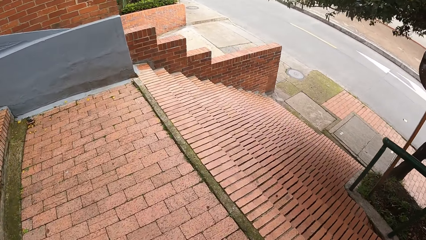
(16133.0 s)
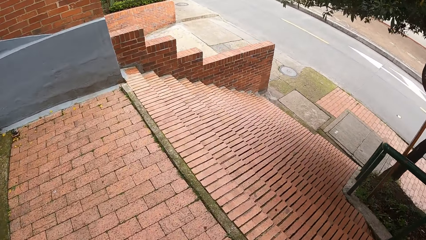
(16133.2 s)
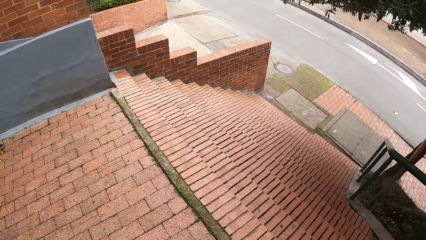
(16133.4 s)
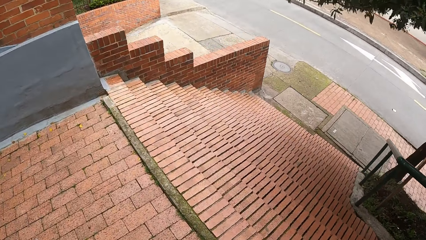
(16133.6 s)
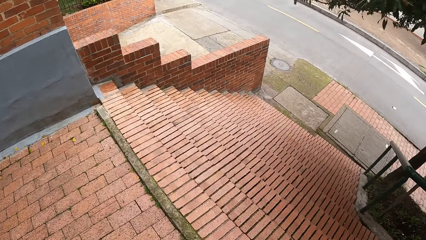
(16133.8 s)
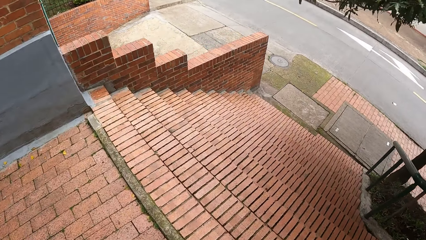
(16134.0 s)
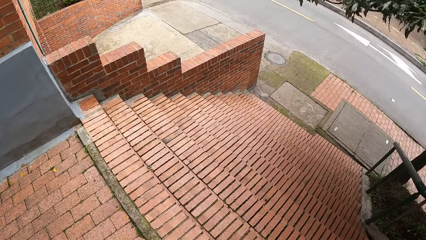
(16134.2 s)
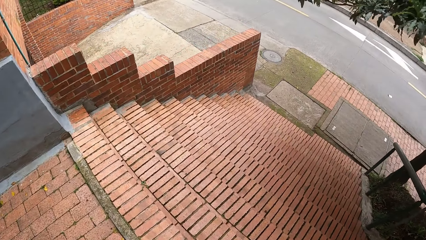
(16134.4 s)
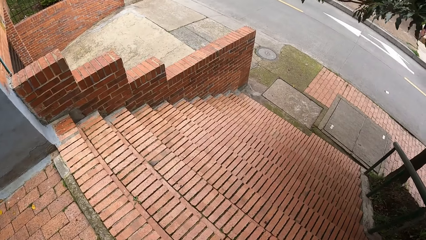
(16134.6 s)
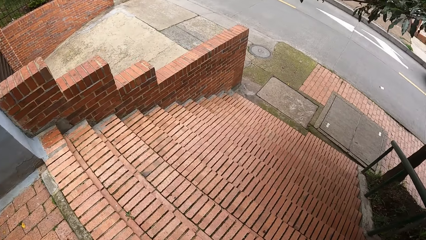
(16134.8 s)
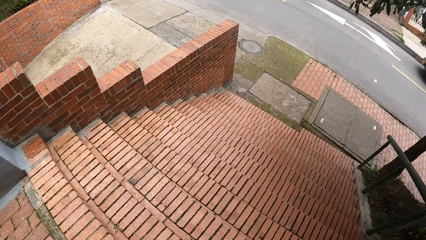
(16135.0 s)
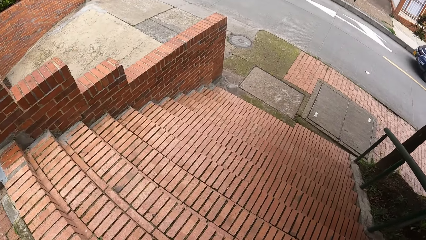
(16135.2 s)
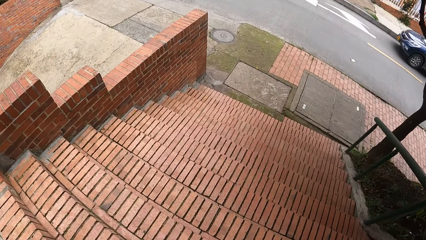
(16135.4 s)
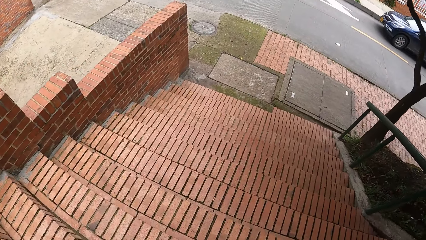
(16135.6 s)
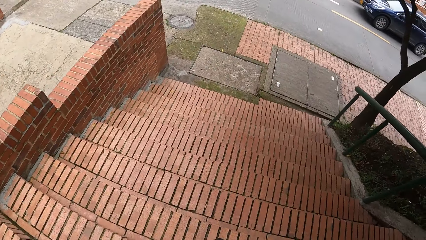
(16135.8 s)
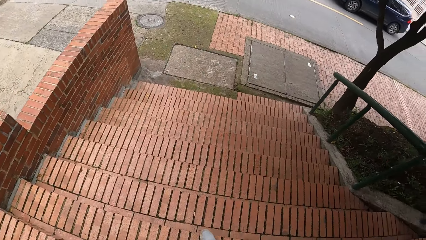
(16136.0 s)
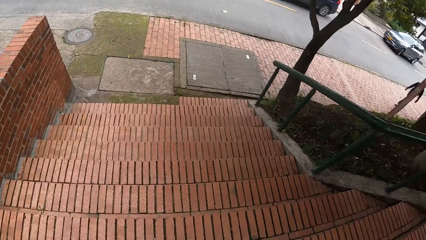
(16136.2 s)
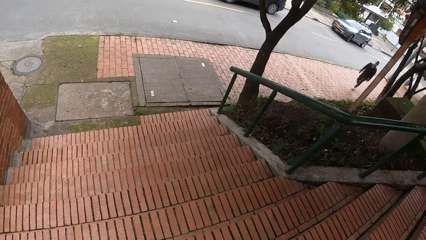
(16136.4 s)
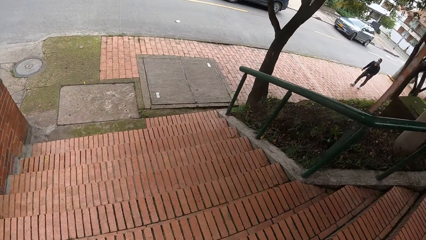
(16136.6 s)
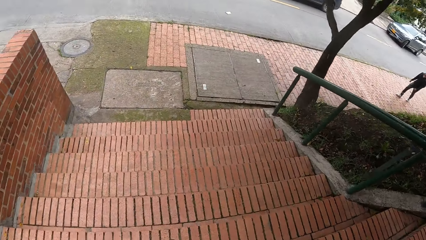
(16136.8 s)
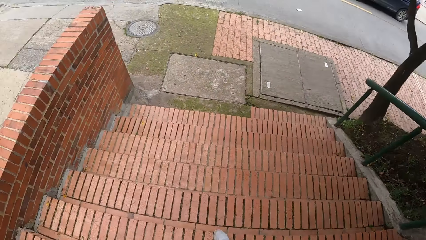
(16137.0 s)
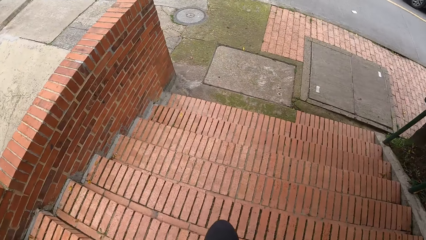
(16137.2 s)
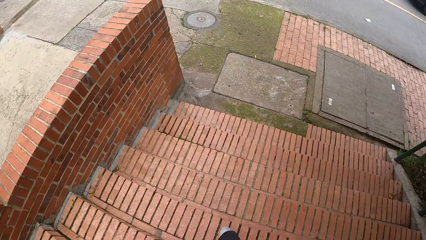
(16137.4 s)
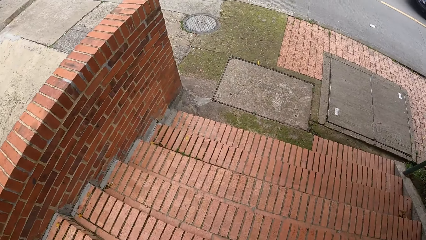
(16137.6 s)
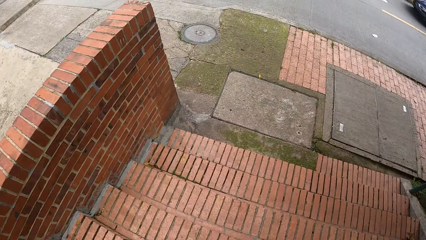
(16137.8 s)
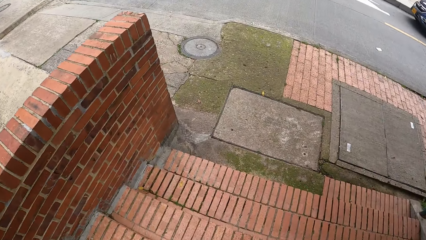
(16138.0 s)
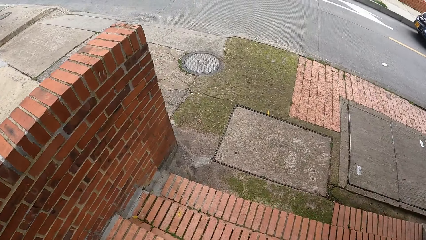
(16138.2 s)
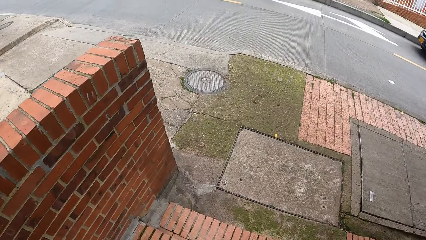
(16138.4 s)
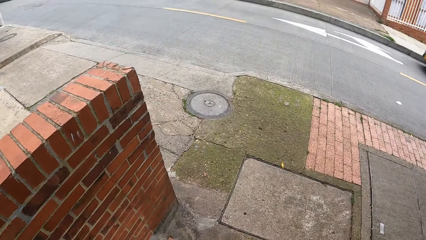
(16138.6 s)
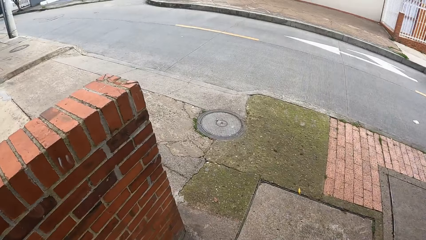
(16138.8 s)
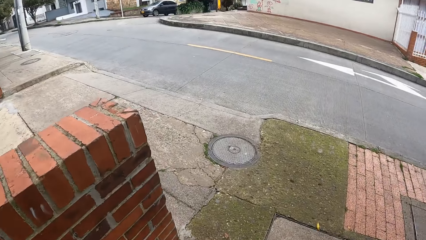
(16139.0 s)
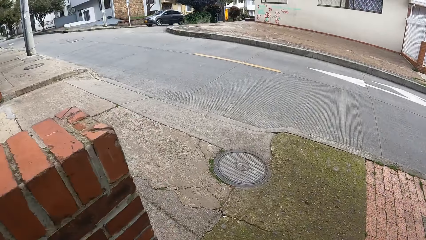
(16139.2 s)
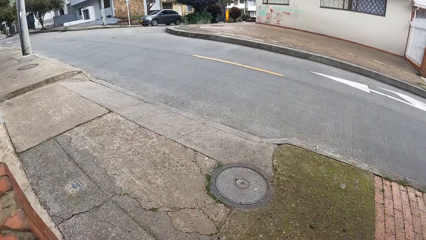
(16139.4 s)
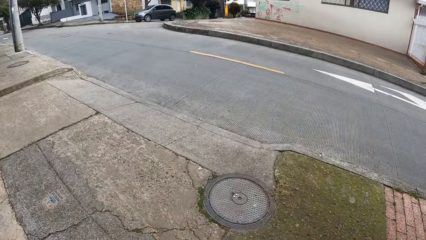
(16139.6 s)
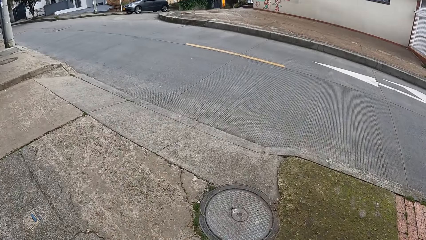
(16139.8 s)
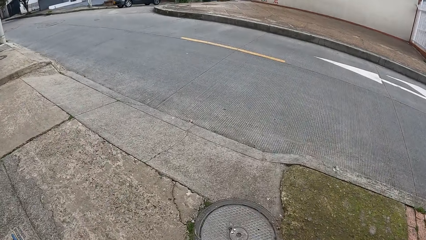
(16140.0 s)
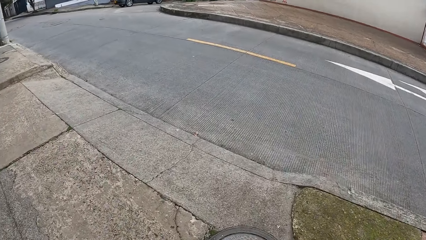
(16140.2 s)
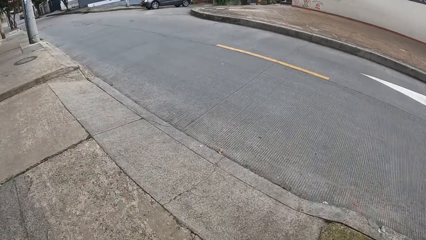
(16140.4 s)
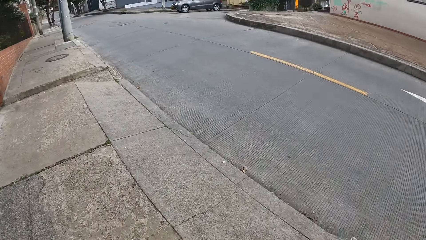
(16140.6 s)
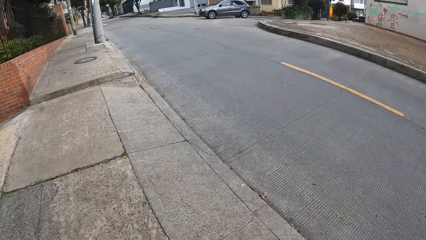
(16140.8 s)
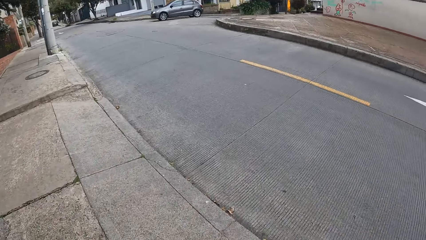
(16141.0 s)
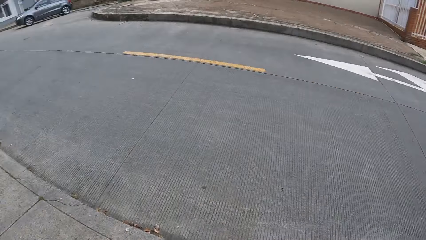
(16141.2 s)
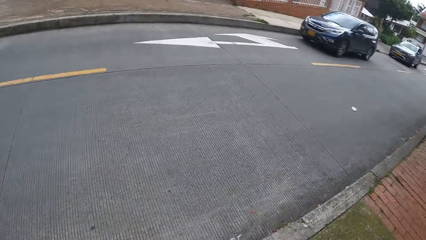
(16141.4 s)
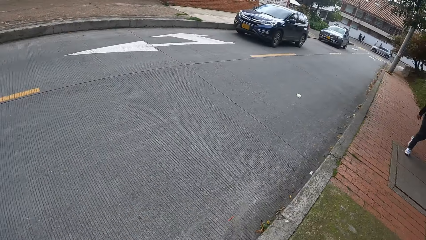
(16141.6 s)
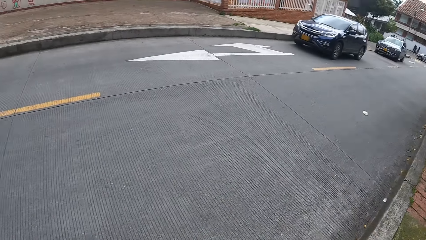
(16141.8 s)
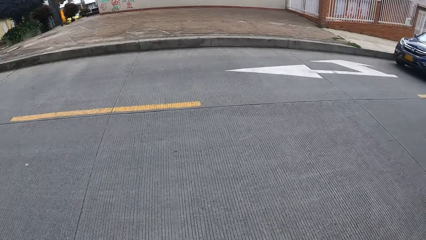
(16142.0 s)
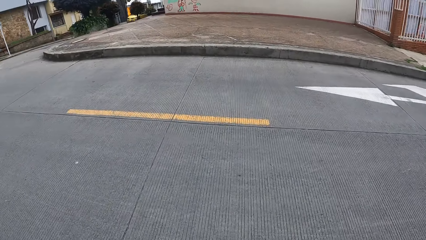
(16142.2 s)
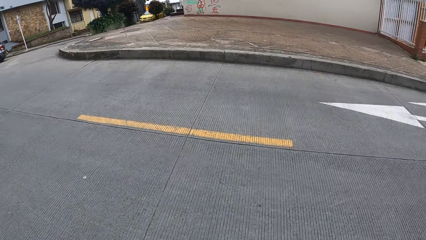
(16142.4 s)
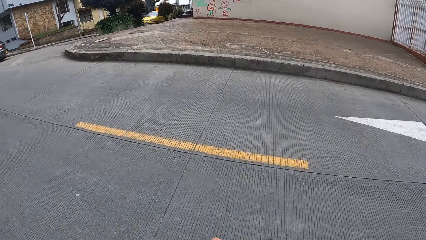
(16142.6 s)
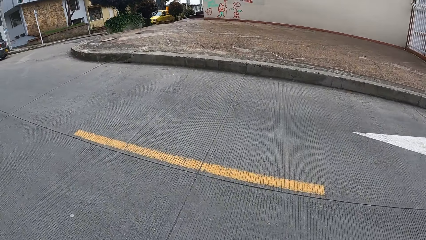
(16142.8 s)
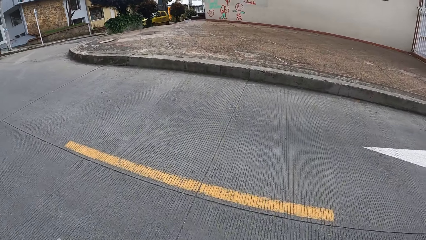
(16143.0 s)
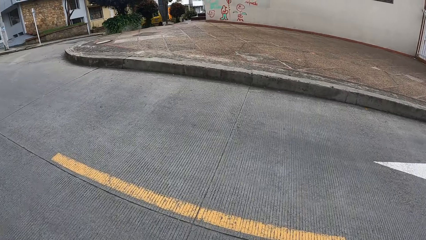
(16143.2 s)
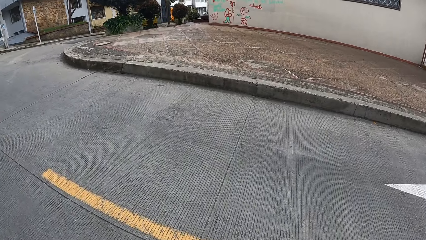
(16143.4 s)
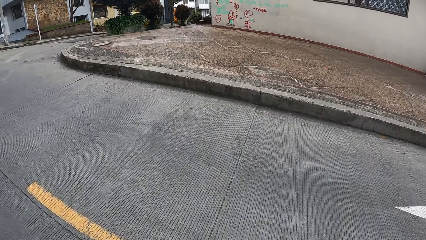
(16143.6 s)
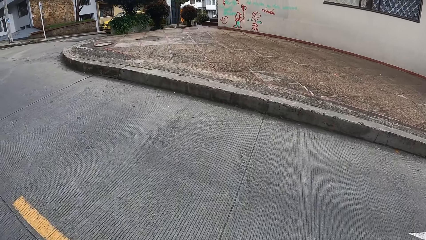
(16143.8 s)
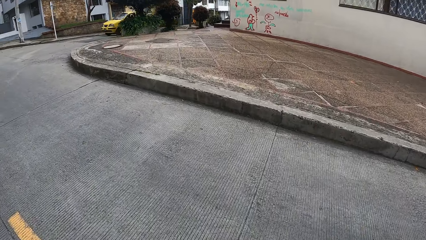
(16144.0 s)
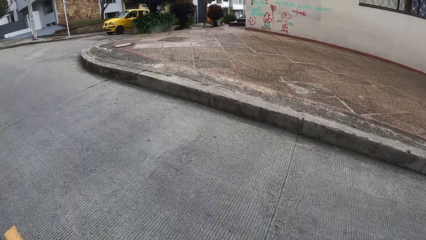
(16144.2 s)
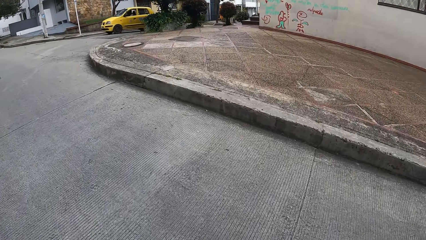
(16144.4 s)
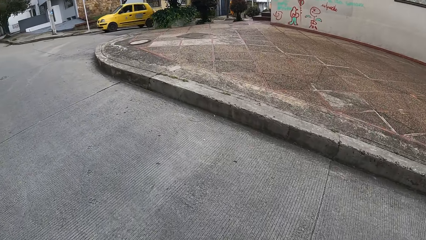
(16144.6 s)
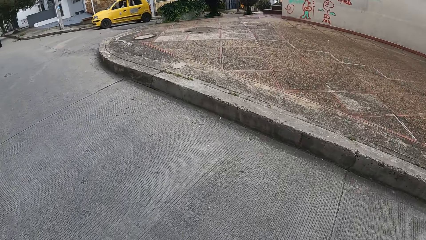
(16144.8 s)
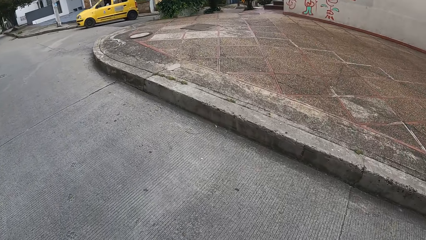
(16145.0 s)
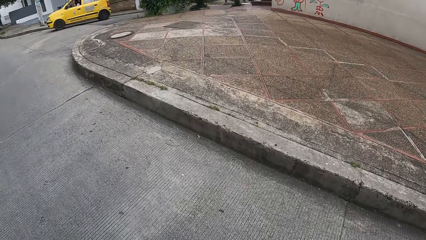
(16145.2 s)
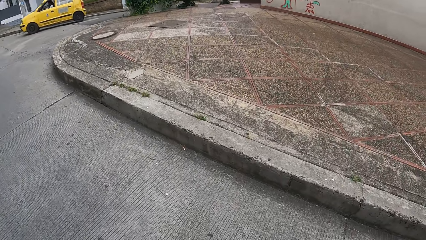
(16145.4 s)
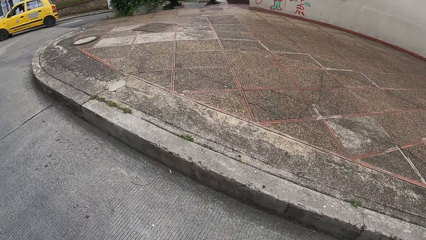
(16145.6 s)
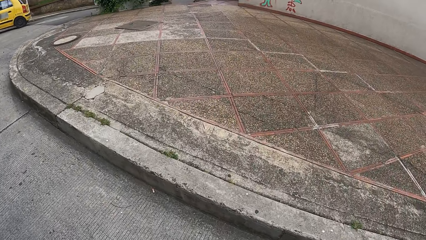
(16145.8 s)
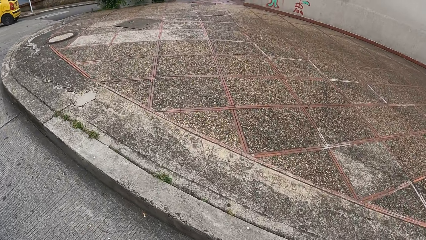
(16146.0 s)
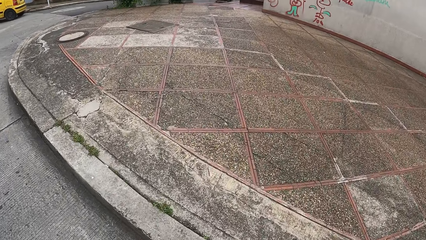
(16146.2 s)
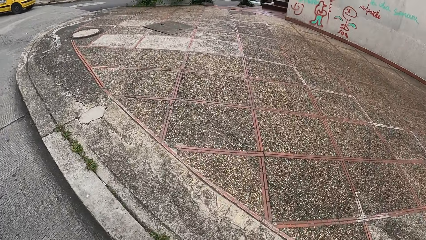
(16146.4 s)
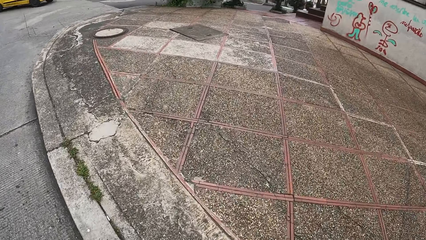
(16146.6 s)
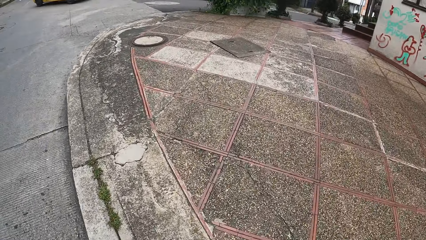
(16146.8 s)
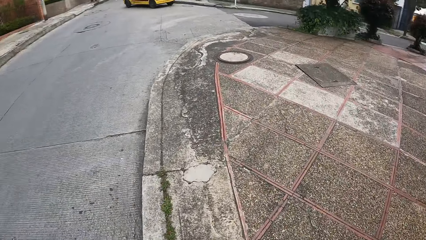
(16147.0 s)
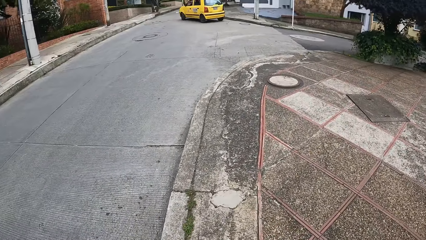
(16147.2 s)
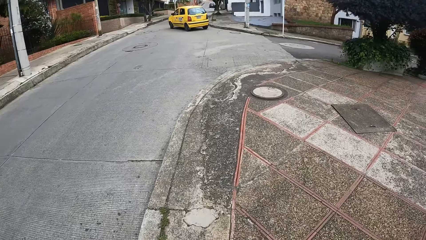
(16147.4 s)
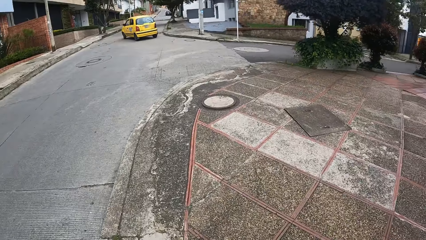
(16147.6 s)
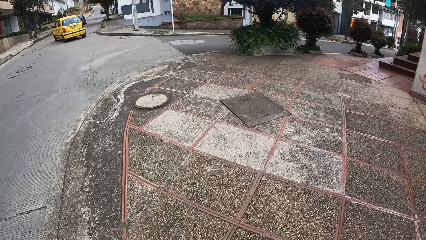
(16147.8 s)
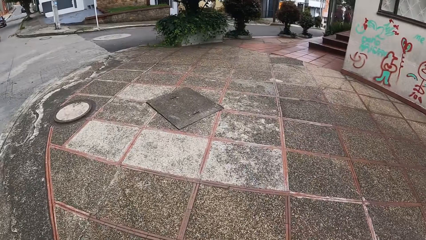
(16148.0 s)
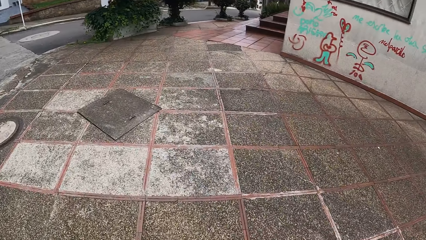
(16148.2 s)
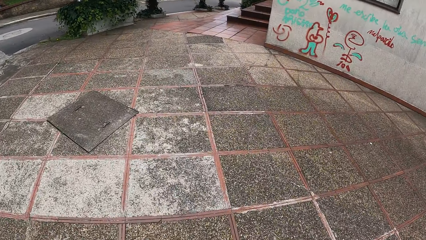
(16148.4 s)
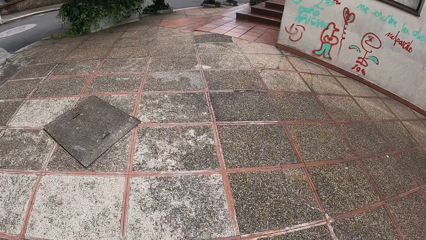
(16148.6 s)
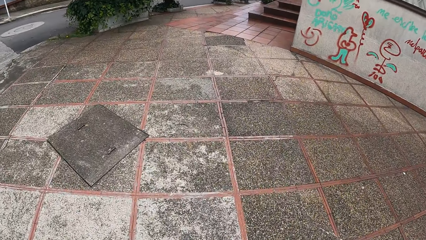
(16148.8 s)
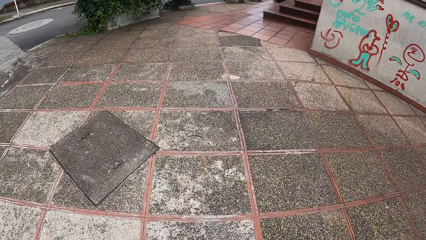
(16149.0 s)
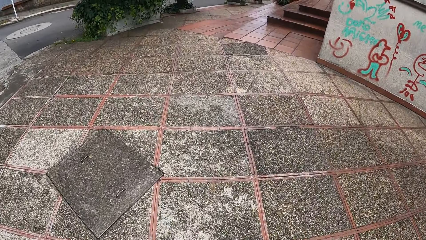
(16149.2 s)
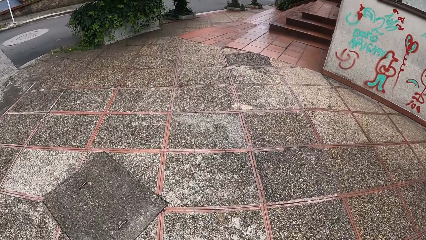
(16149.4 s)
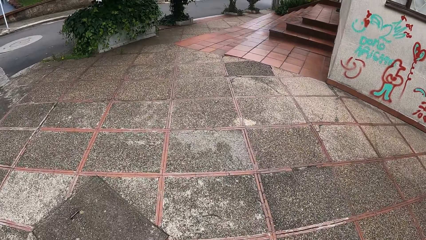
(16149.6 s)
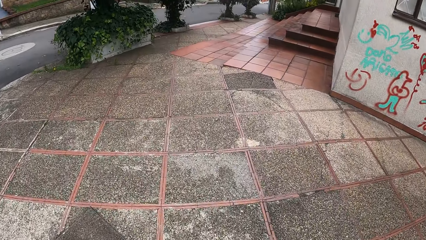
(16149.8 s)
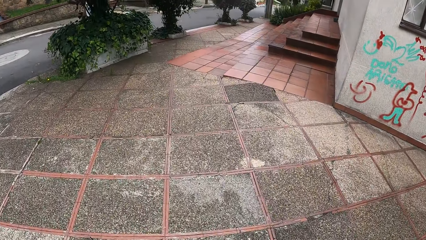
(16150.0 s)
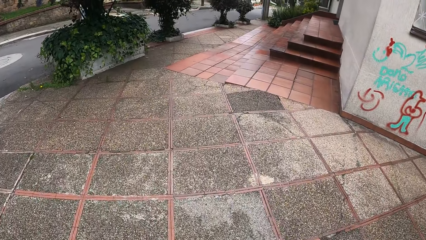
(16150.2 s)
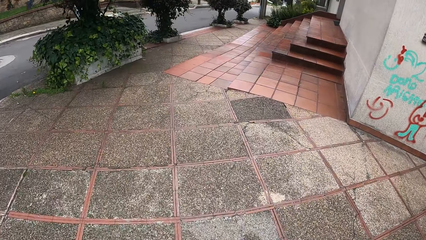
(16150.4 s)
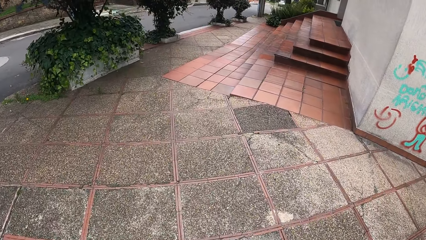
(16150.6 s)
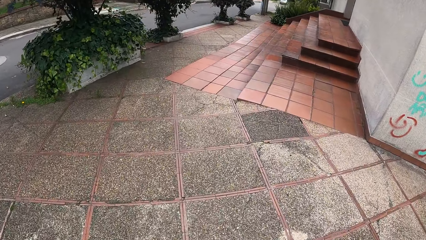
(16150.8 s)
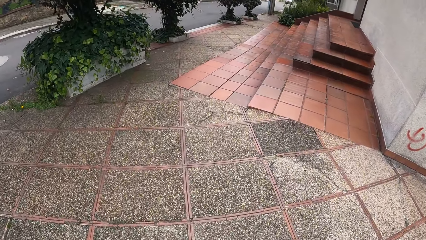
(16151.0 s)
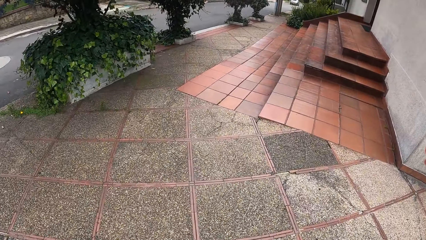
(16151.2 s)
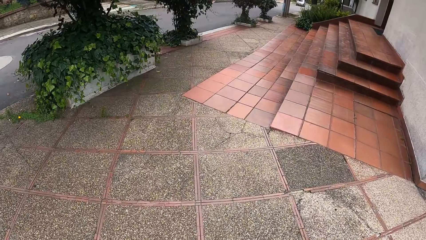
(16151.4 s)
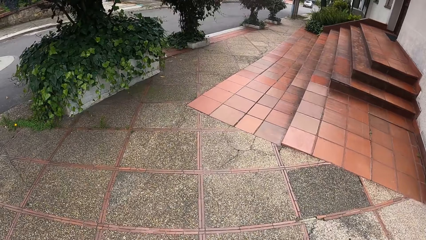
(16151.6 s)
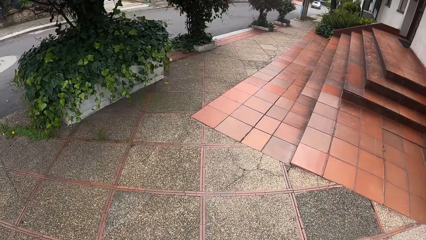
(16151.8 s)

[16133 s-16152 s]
The camera wearer walks down a staircase. They cross a road to a pavement.
